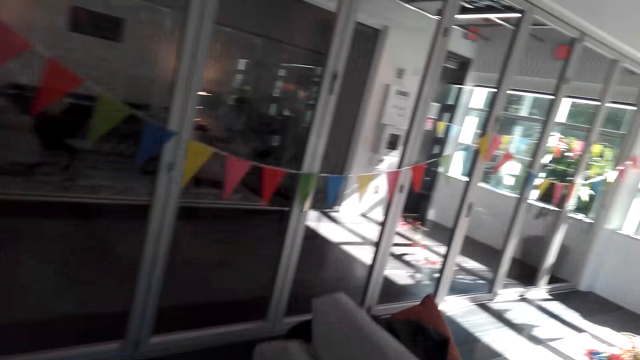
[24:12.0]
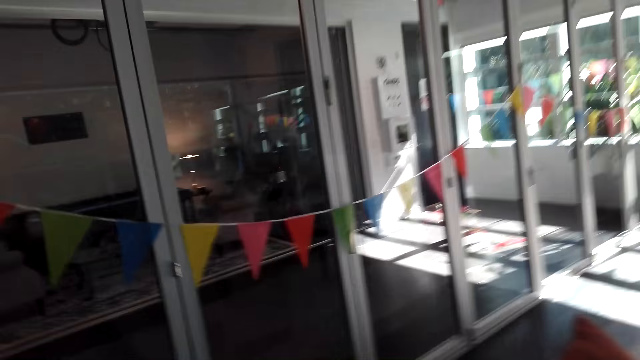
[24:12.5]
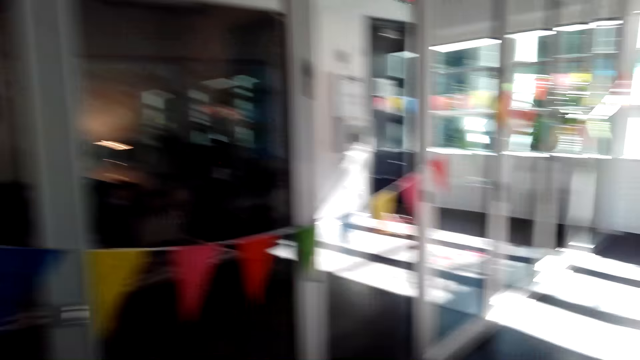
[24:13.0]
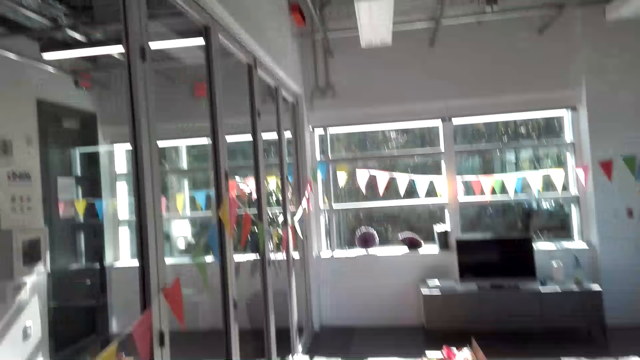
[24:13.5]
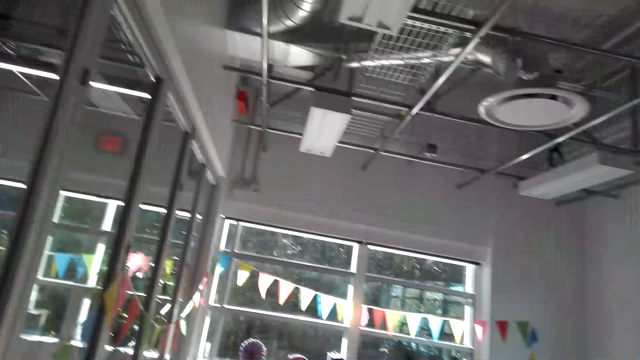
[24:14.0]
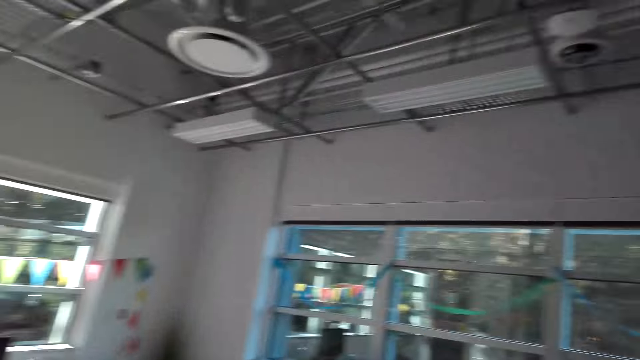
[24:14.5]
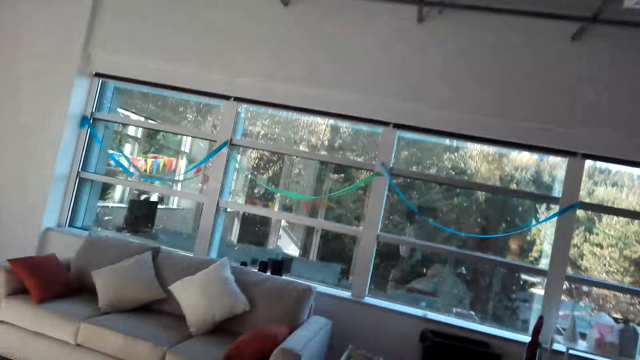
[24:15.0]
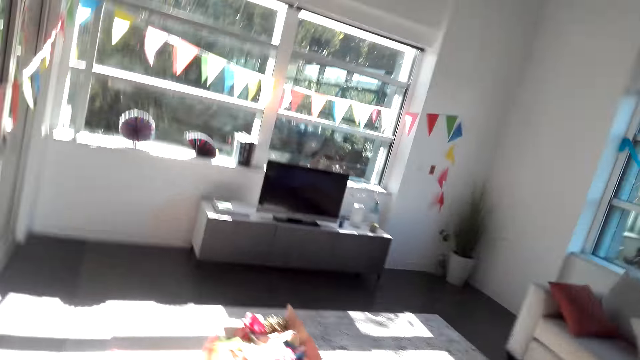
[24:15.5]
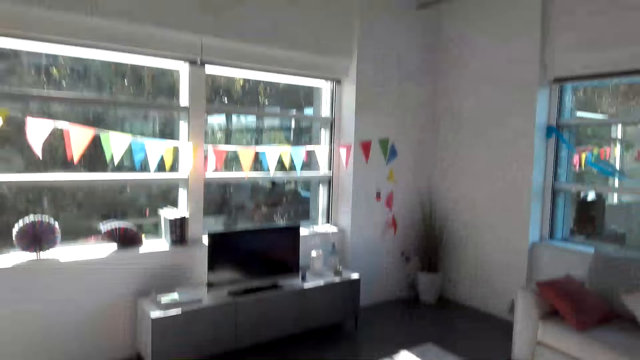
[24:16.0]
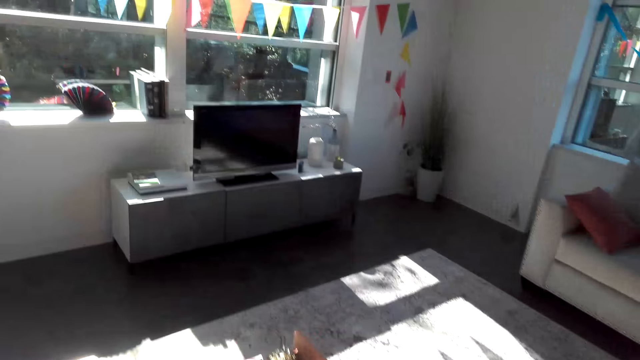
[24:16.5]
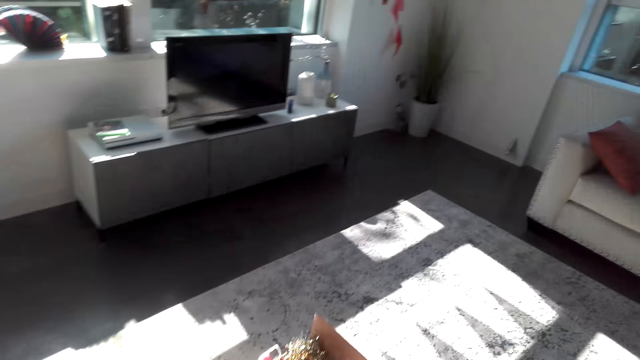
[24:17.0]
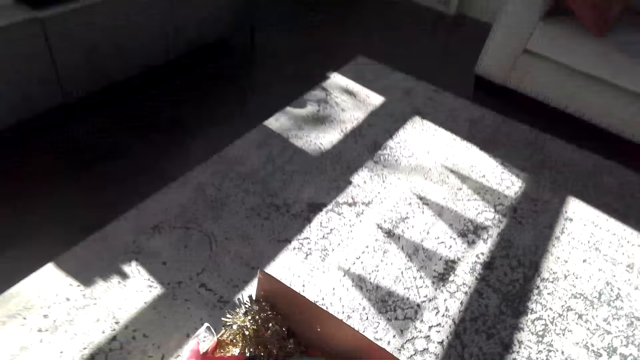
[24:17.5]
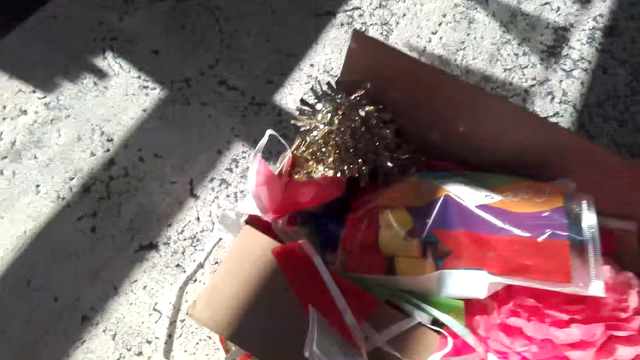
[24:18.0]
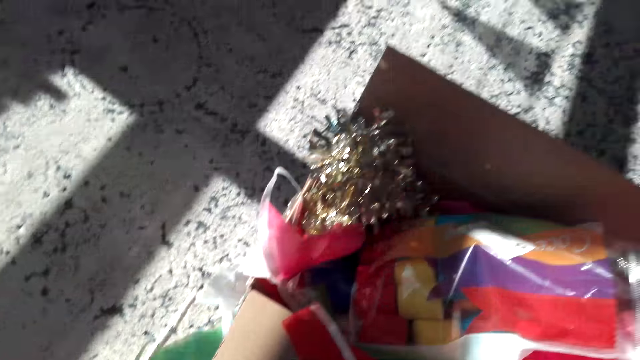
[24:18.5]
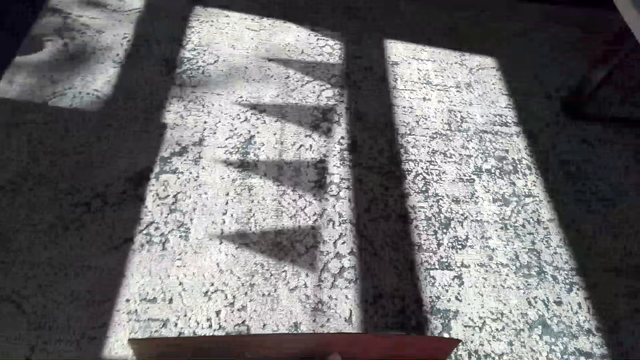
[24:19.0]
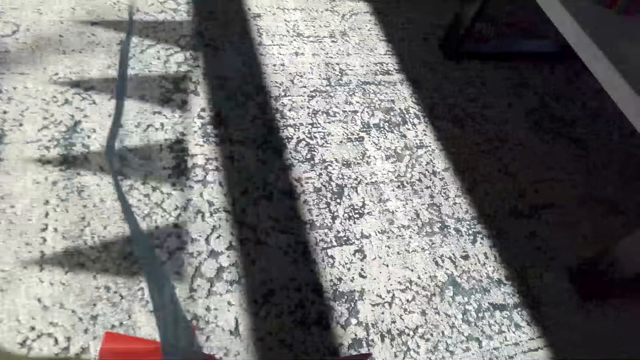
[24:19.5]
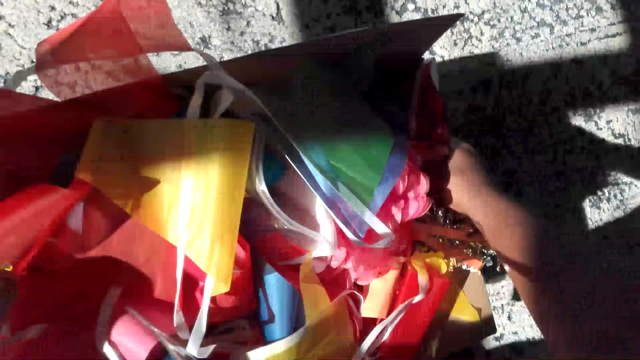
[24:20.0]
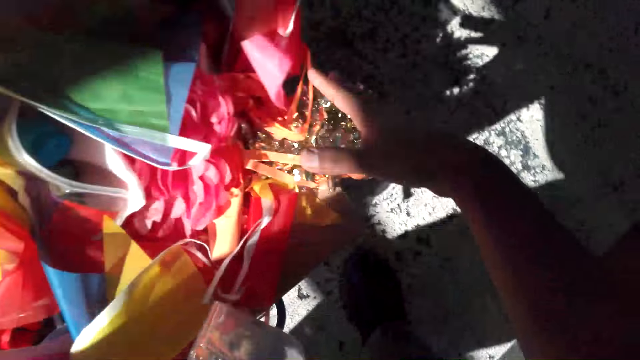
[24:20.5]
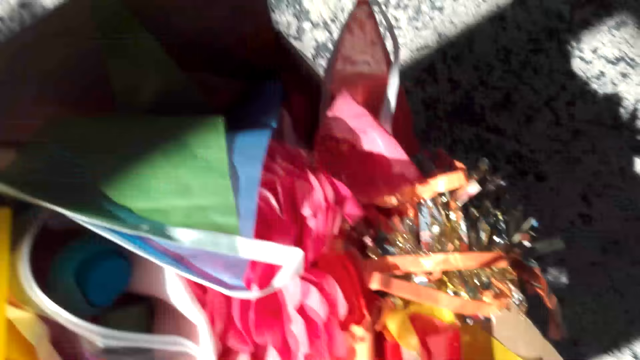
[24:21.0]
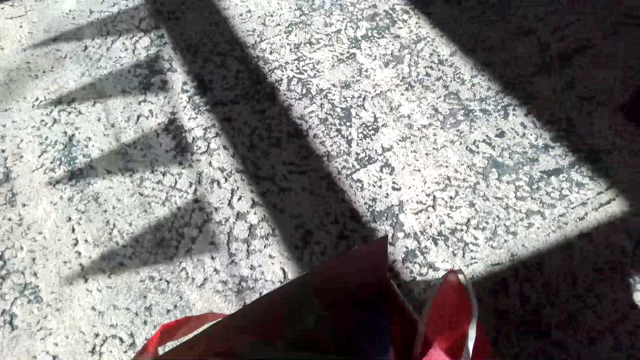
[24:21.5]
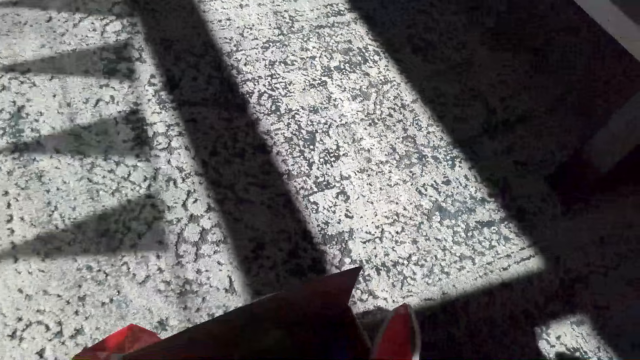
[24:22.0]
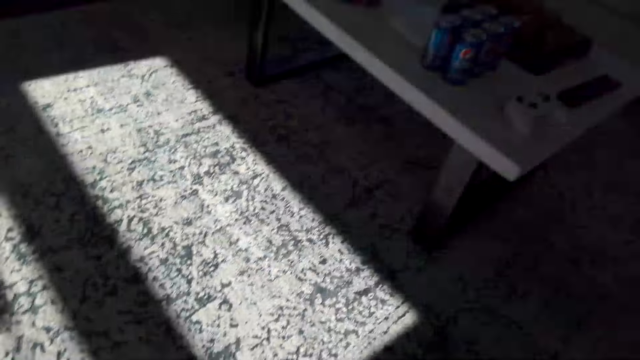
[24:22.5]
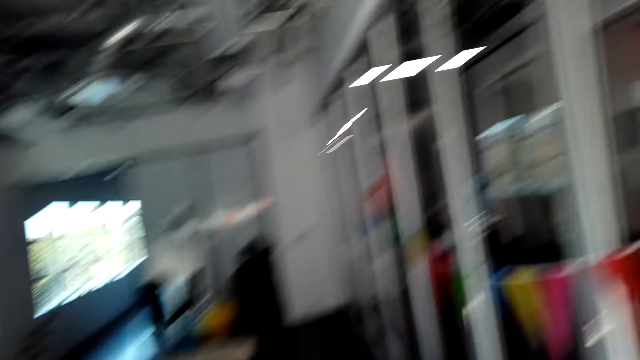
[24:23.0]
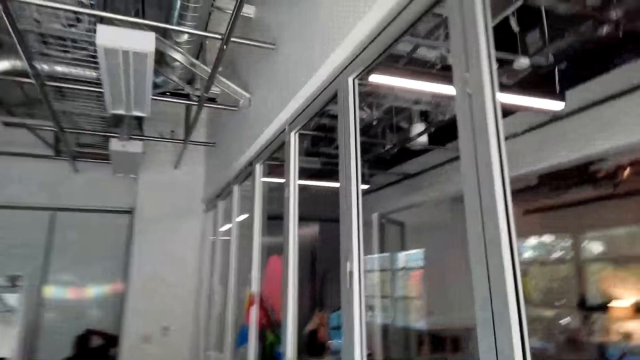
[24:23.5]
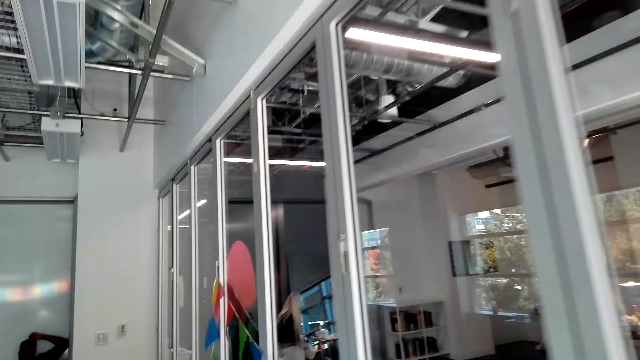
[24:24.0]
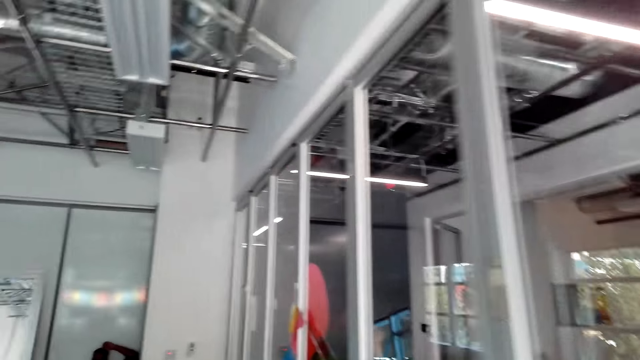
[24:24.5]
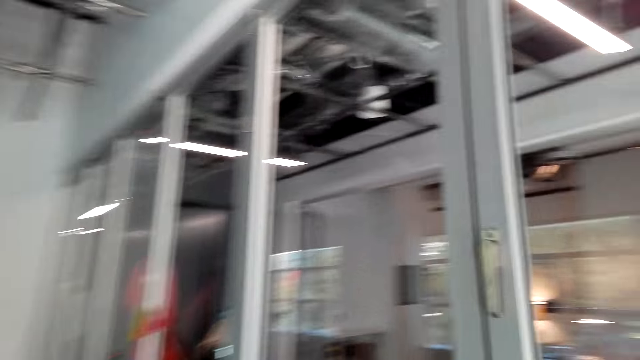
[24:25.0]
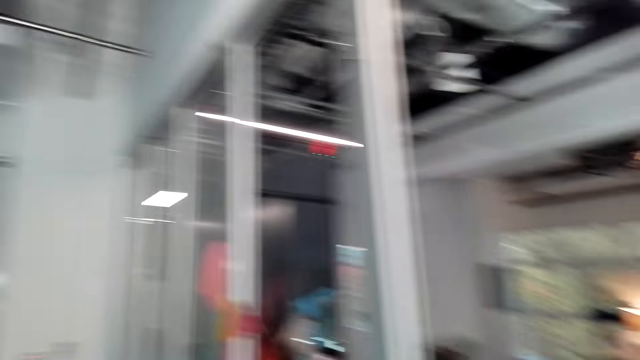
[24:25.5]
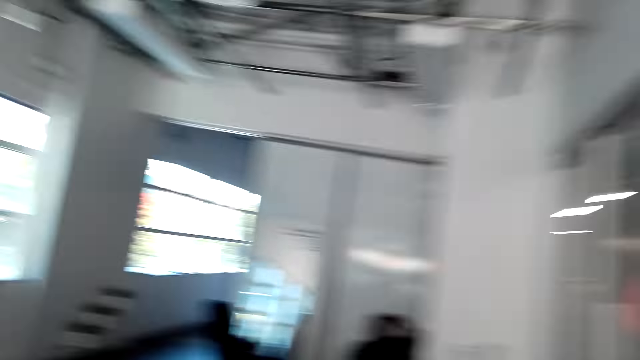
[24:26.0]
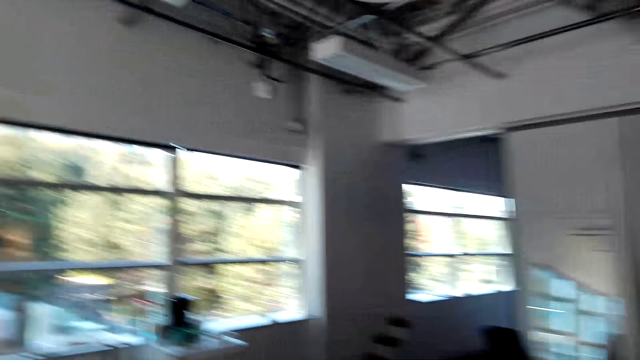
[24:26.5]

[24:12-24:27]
The camera wearer picks up a paper. They hold a box package. They touch the box. They pick up the box package. They walk around the living room.

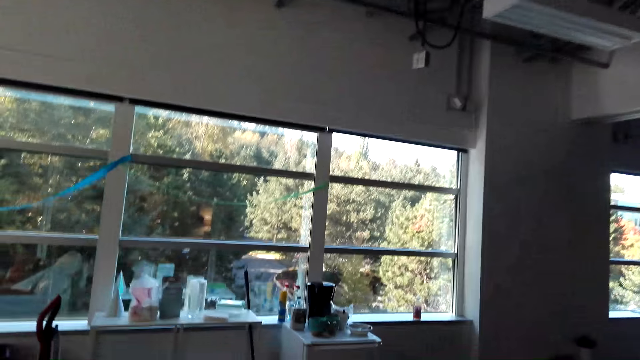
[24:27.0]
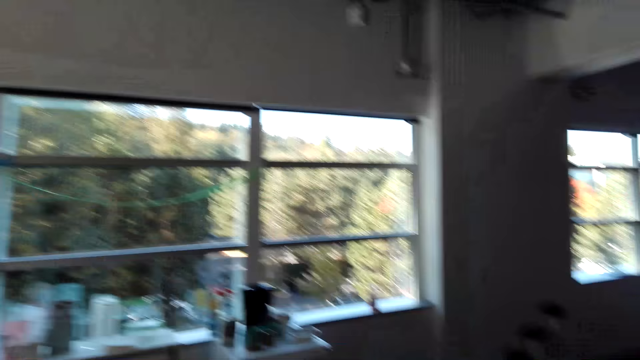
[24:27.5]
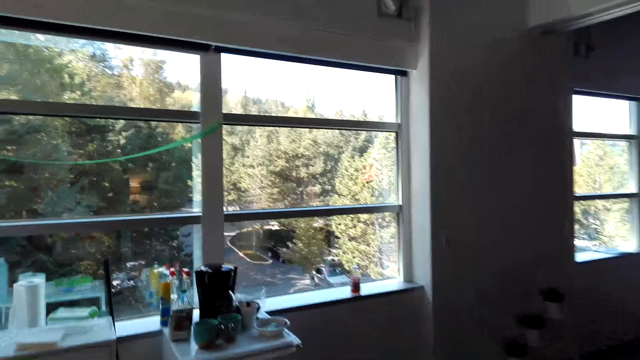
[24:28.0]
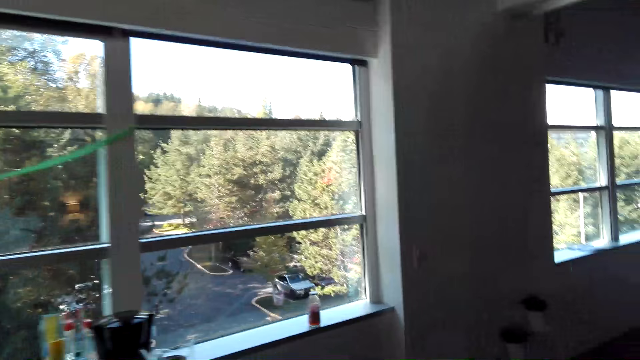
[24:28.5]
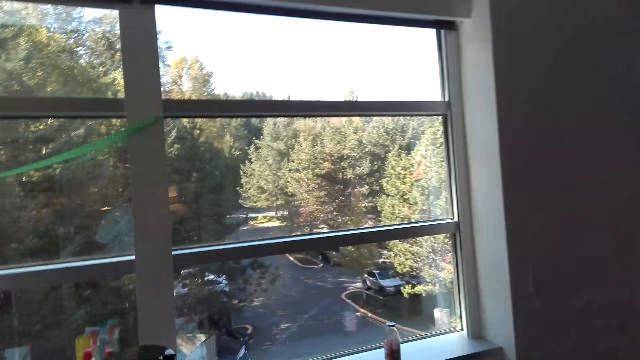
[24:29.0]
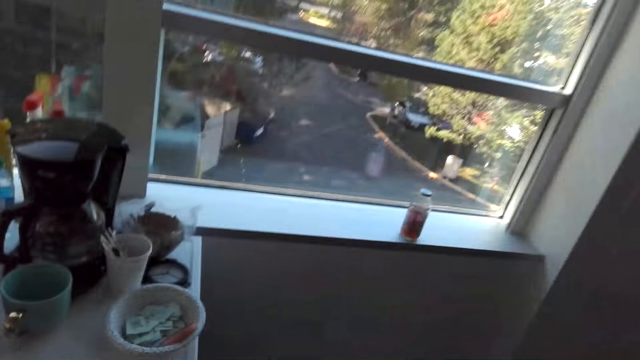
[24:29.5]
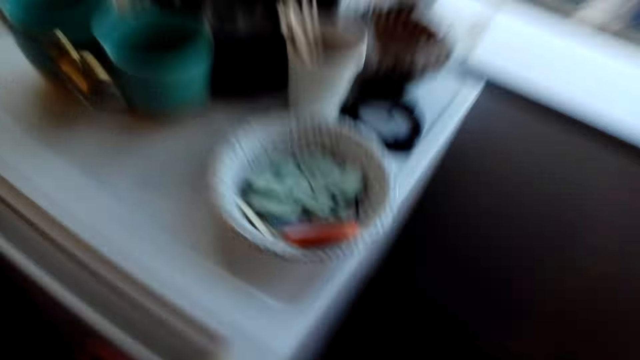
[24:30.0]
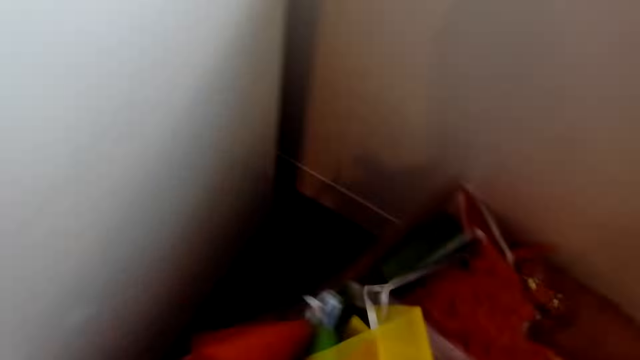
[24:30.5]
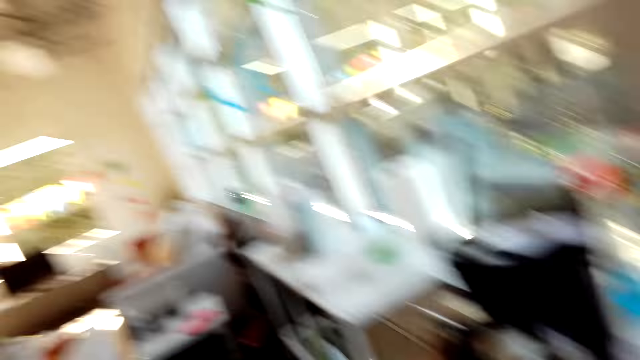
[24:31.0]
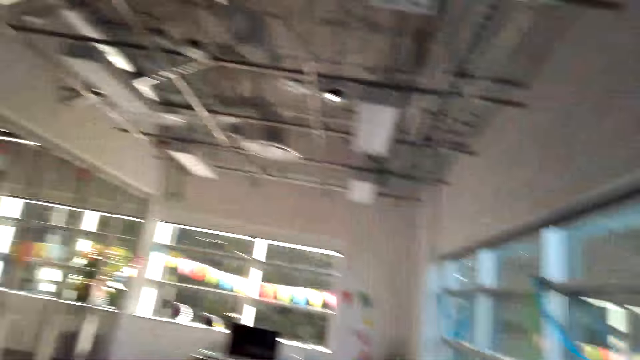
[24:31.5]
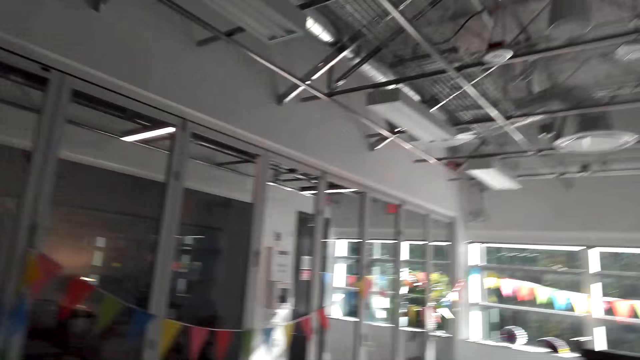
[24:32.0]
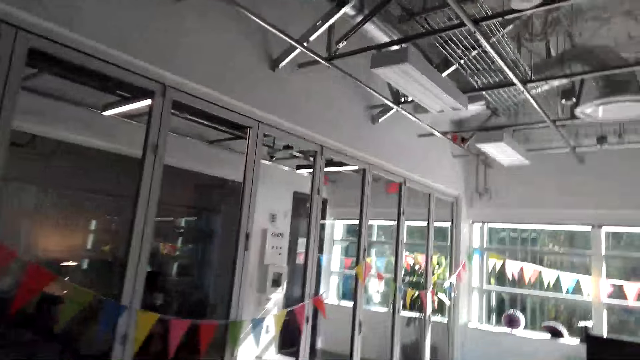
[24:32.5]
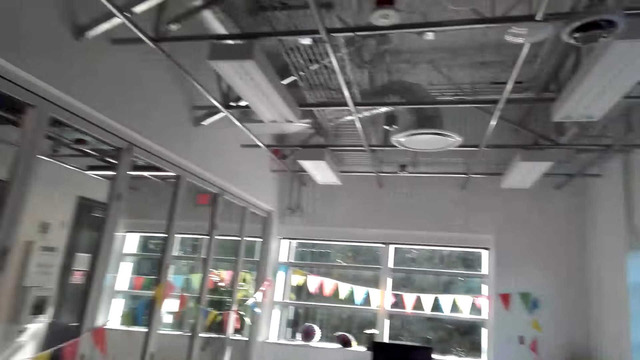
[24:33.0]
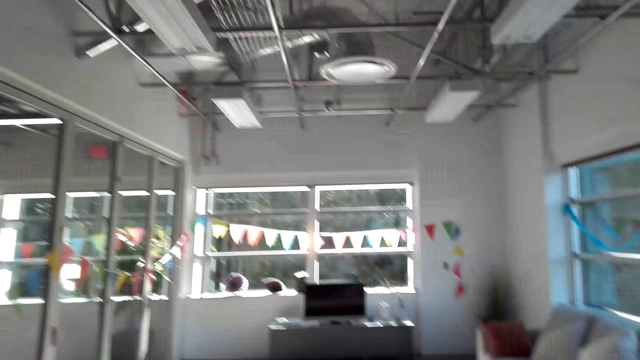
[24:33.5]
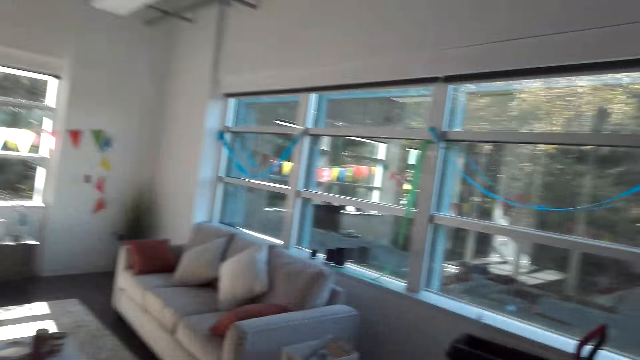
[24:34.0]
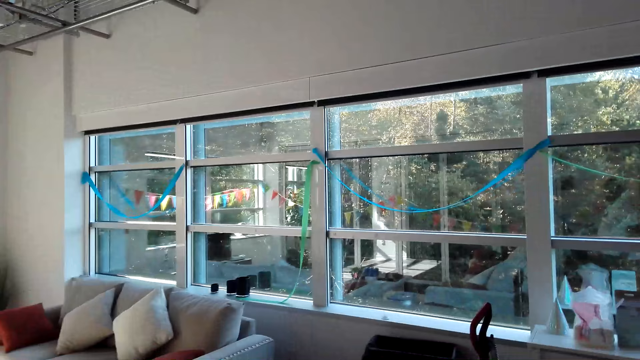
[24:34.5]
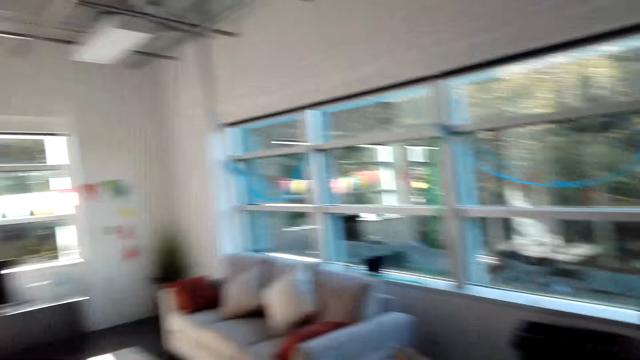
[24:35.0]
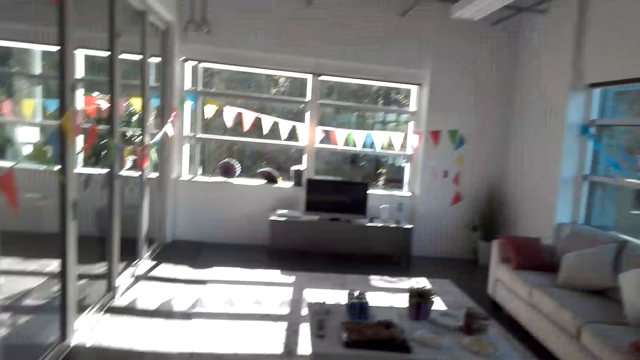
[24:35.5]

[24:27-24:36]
The camera wearer places down a package. They walk around the living room.
